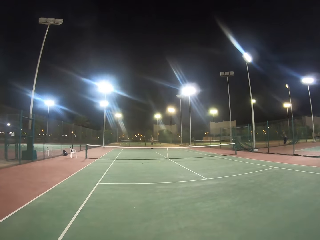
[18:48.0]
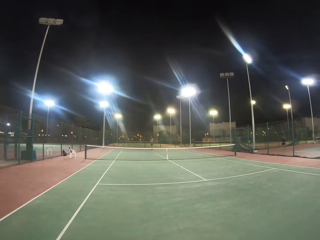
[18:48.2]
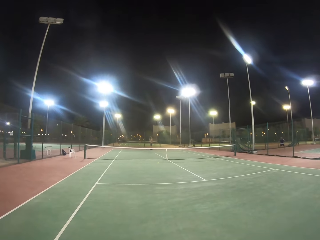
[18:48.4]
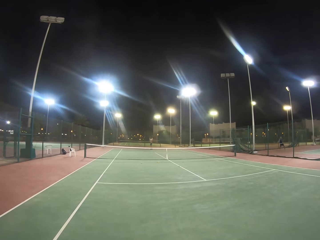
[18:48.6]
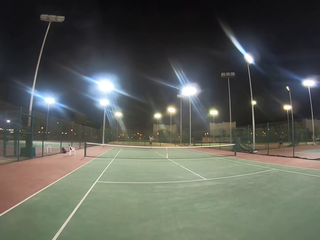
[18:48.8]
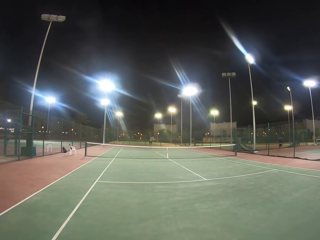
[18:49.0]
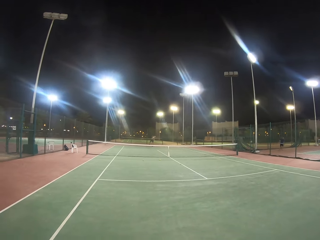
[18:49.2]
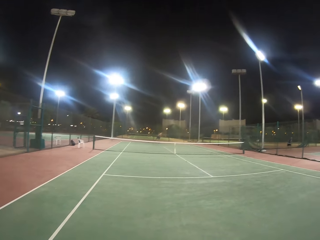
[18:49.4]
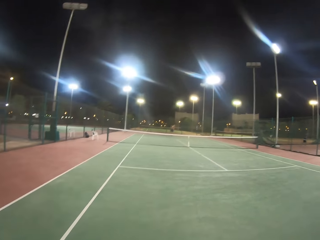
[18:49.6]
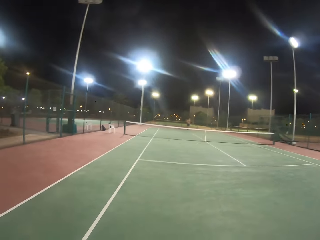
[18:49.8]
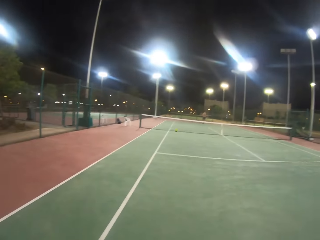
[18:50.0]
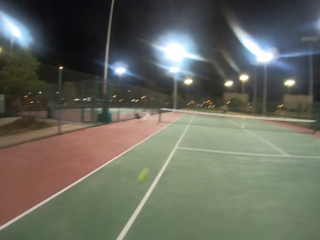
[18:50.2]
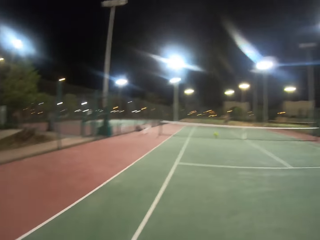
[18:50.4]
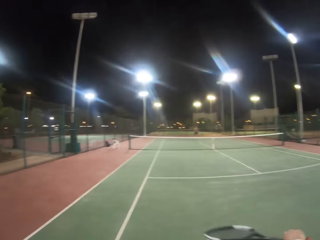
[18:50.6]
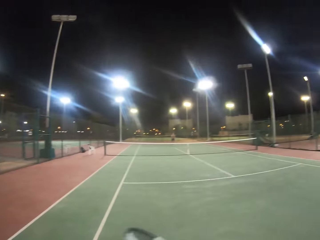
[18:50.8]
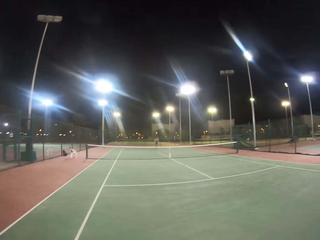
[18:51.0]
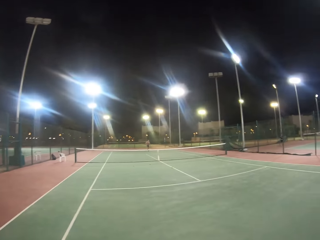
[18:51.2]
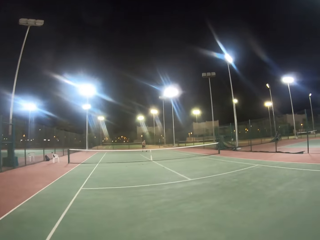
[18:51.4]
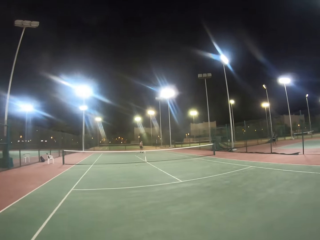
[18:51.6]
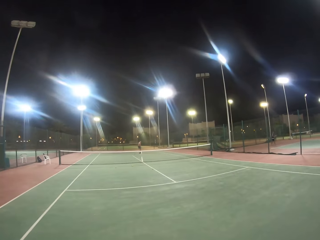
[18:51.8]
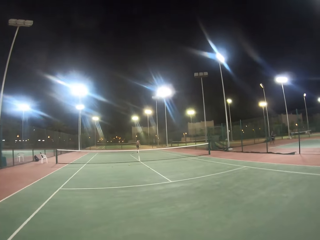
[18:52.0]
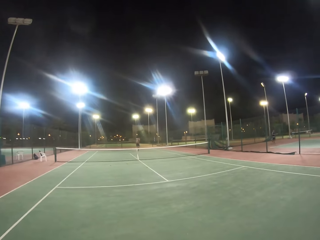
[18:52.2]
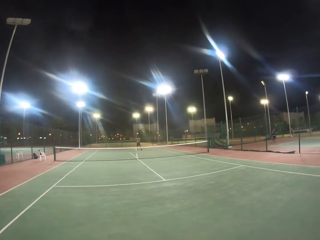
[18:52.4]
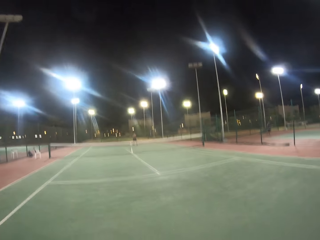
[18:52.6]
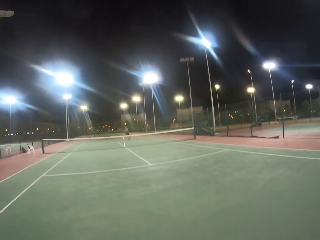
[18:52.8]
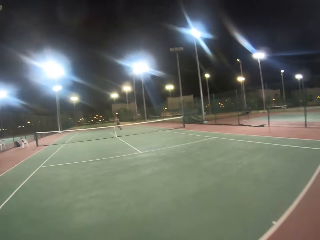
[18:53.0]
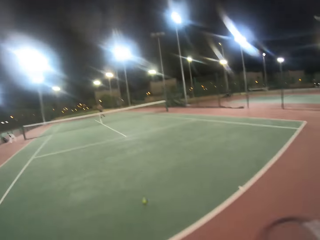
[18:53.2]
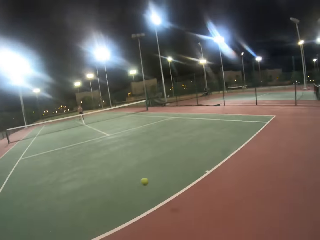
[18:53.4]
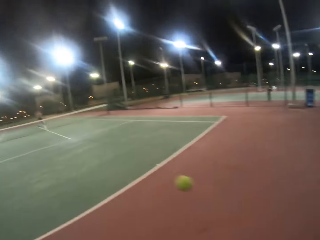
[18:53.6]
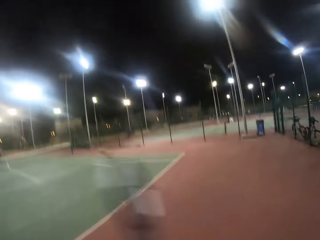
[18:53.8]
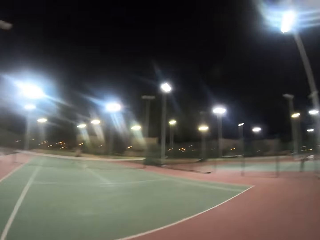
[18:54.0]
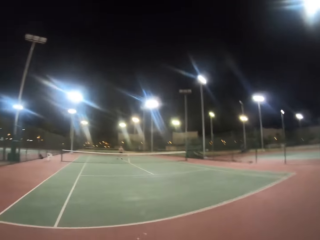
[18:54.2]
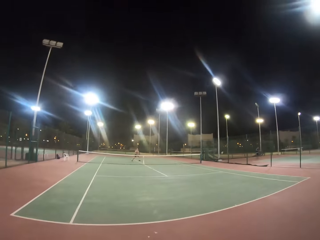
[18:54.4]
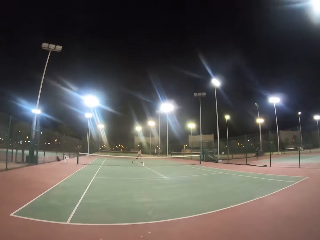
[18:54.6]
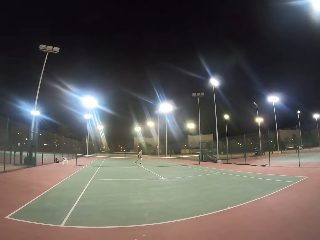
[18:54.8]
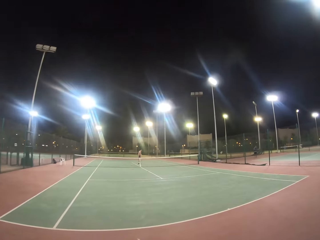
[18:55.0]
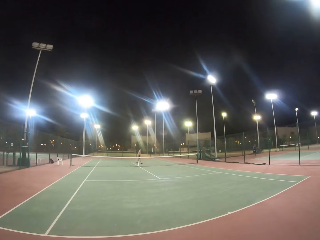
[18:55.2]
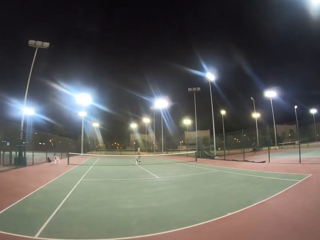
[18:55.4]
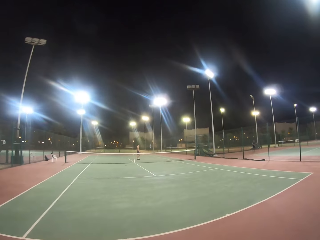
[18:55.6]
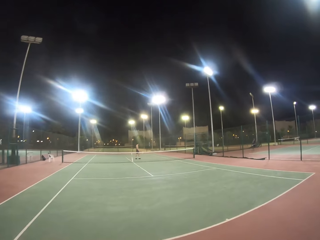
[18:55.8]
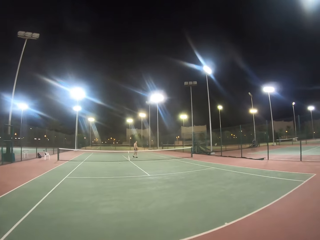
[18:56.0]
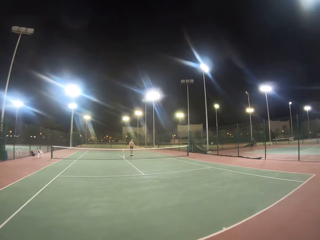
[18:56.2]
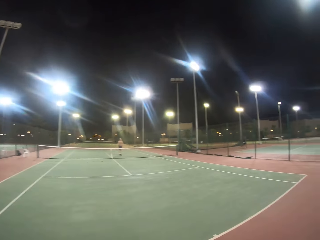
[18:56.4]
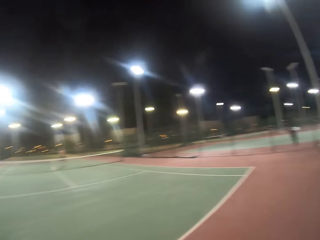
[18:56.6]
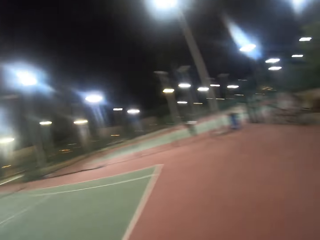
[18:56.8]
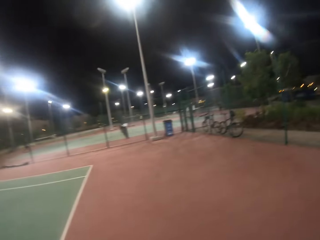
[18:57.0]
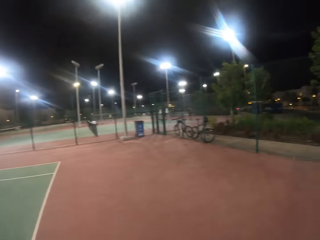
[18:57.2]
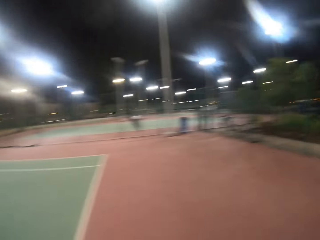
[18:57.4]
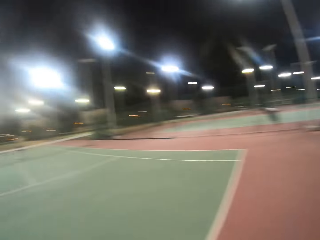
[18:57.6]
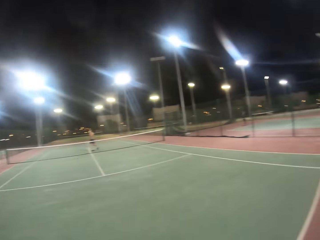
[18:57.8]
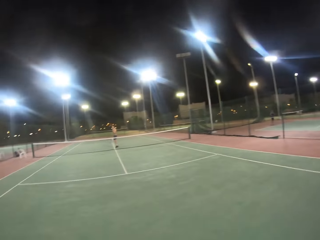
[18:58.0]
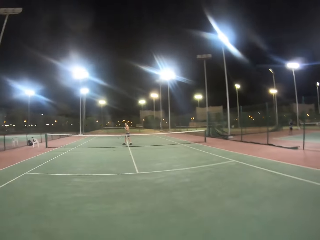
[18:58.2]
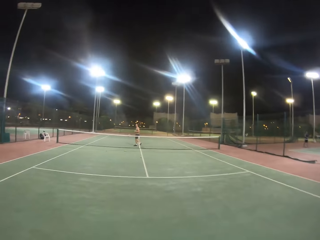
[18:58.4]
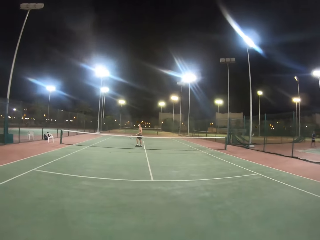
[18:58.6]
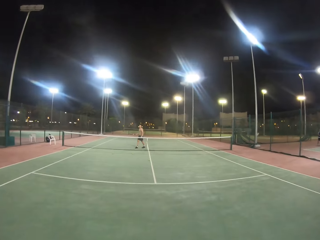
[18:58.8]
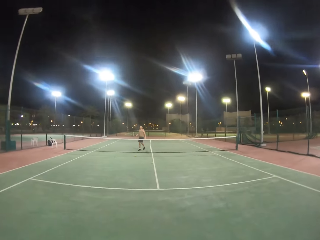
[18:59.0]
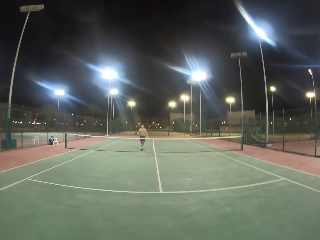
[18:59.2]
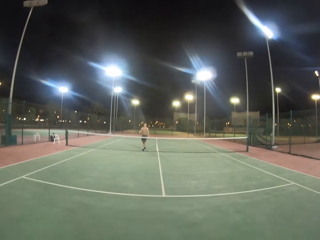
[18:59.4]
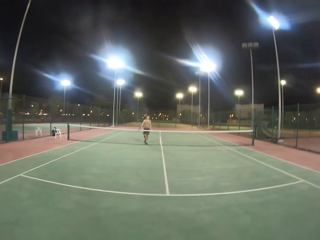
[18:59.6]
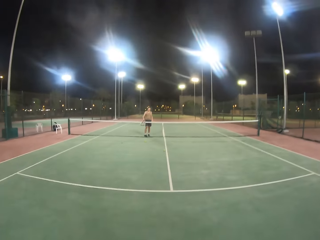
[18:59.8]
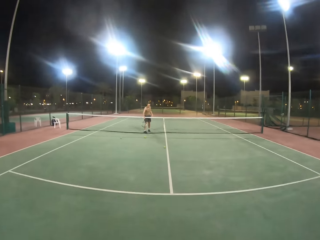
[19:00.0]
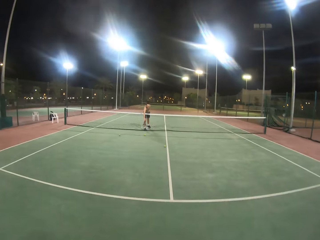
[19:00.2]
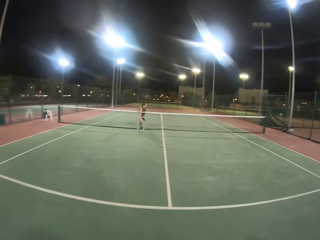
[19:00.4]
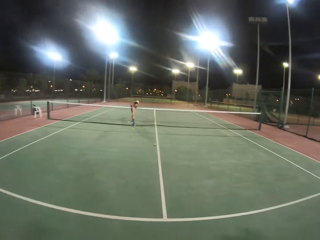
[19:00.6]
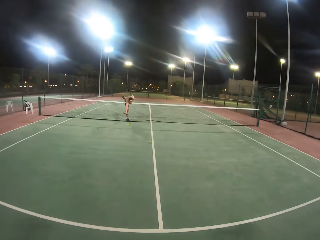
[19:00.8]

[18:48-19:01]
A man hits the ball with the racket. The camera wearer hits the ball with the racket. They play the tennis game. The man hits the ball with the racket. The camera wearer hits the ball with the racket. The man hits the ball with the racket. The camera wearer looks around the badminton court.

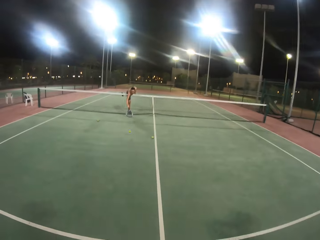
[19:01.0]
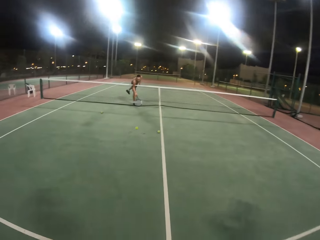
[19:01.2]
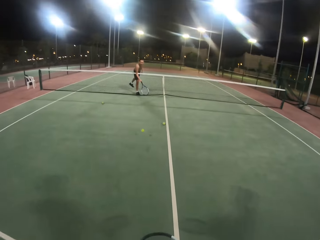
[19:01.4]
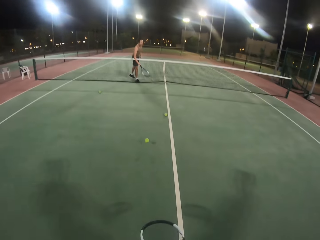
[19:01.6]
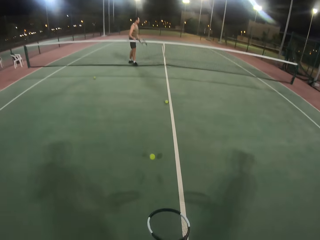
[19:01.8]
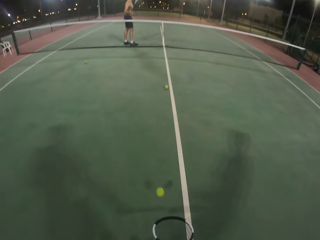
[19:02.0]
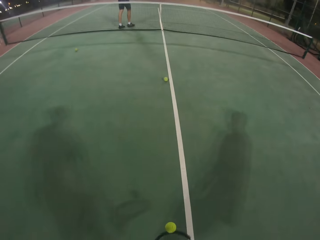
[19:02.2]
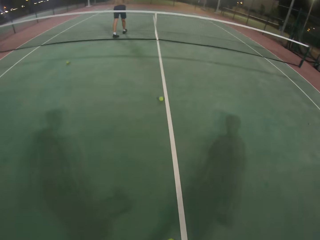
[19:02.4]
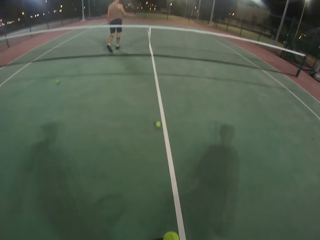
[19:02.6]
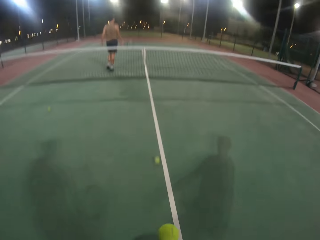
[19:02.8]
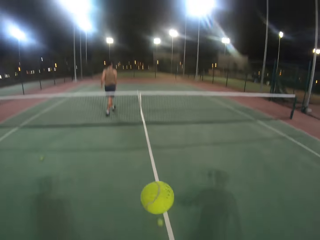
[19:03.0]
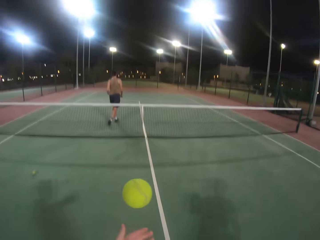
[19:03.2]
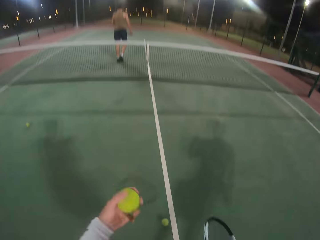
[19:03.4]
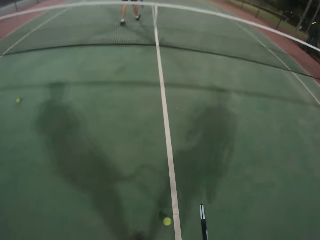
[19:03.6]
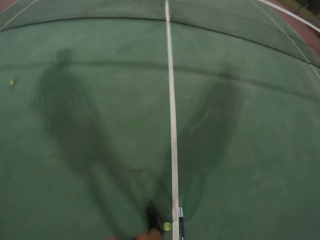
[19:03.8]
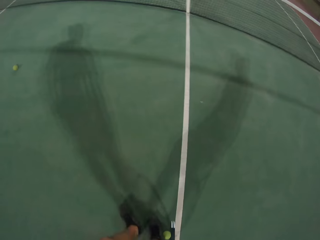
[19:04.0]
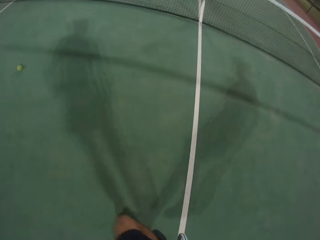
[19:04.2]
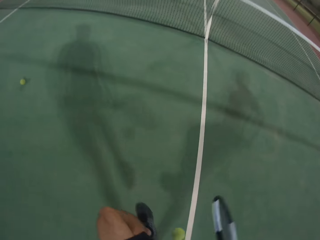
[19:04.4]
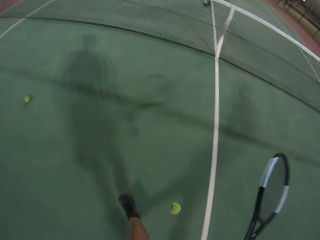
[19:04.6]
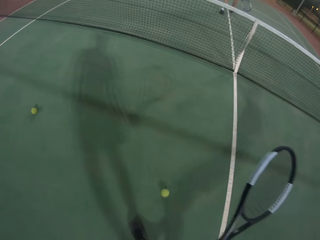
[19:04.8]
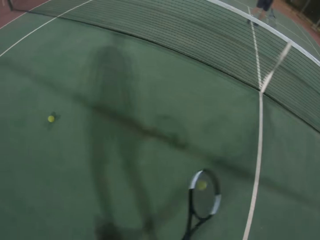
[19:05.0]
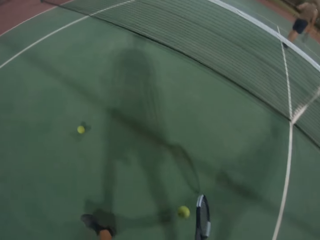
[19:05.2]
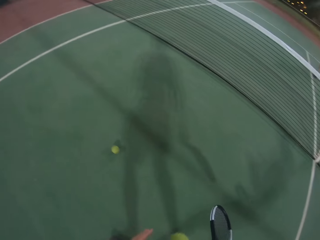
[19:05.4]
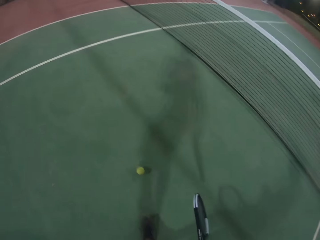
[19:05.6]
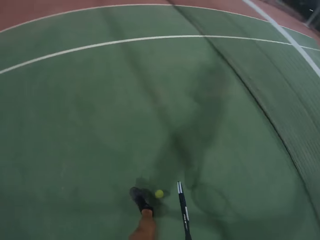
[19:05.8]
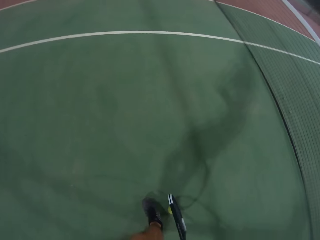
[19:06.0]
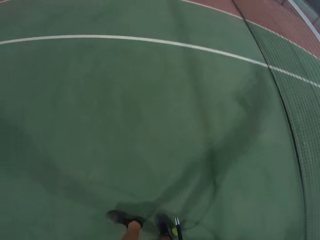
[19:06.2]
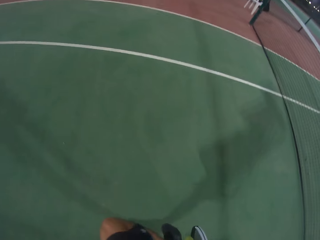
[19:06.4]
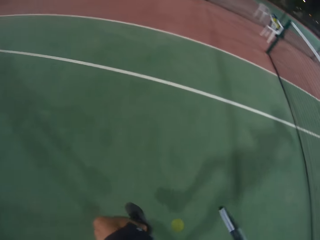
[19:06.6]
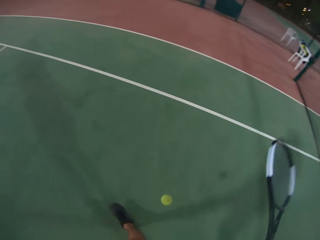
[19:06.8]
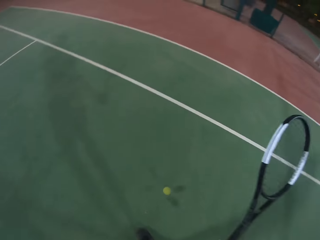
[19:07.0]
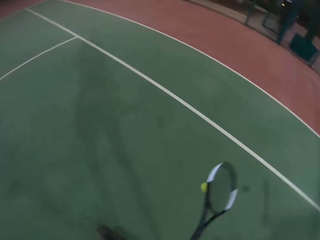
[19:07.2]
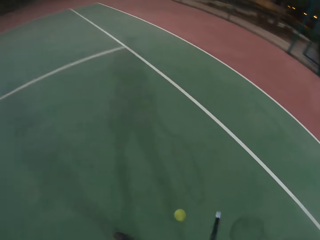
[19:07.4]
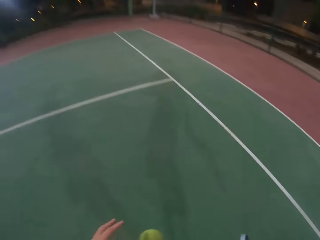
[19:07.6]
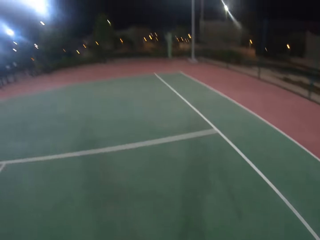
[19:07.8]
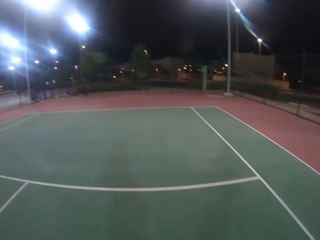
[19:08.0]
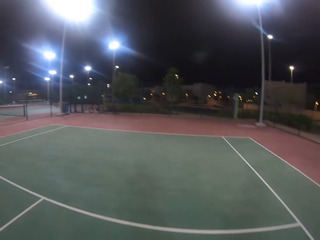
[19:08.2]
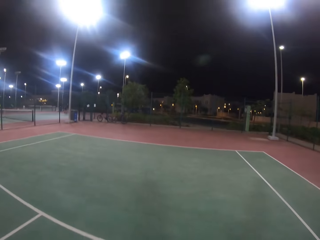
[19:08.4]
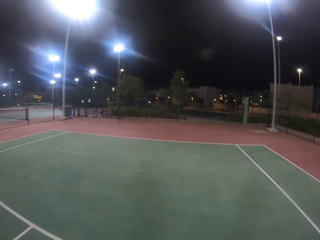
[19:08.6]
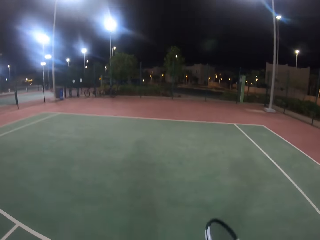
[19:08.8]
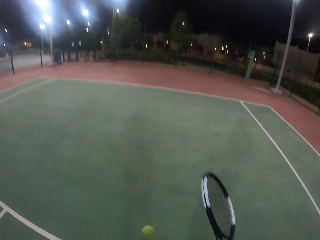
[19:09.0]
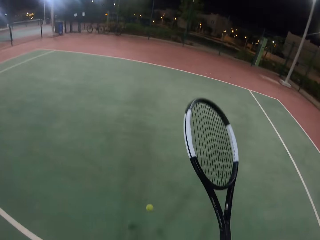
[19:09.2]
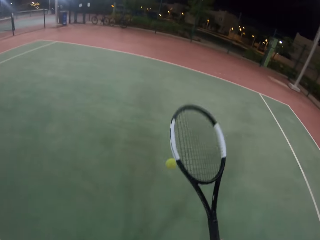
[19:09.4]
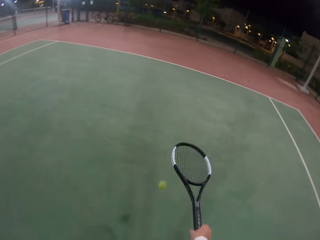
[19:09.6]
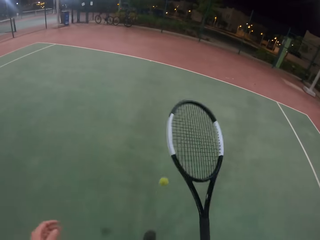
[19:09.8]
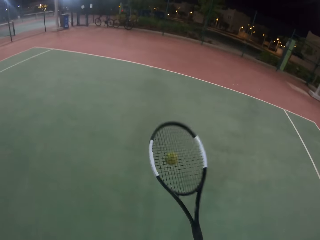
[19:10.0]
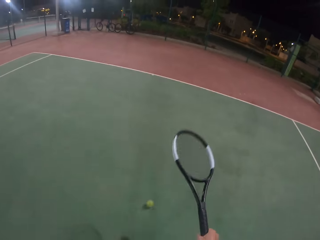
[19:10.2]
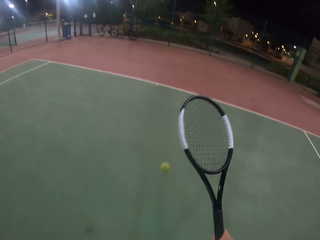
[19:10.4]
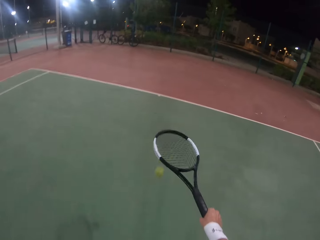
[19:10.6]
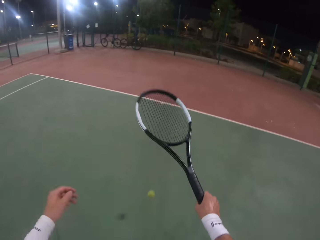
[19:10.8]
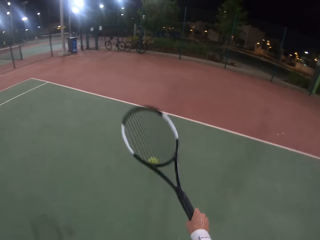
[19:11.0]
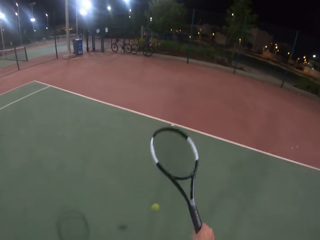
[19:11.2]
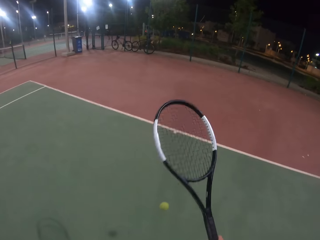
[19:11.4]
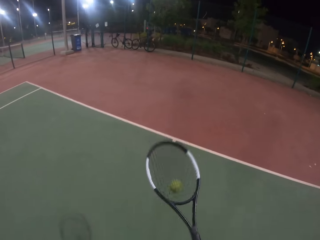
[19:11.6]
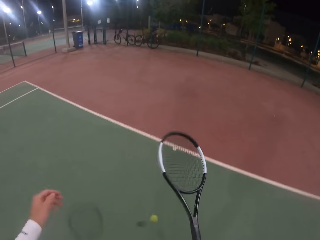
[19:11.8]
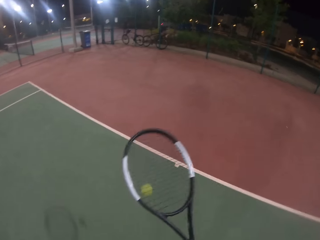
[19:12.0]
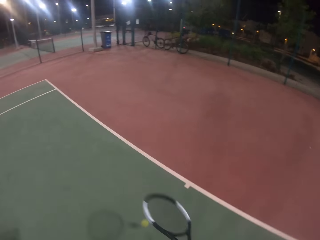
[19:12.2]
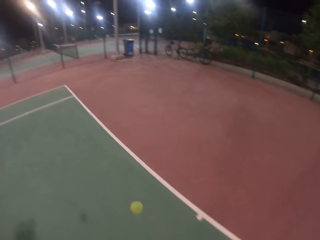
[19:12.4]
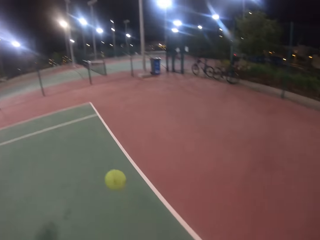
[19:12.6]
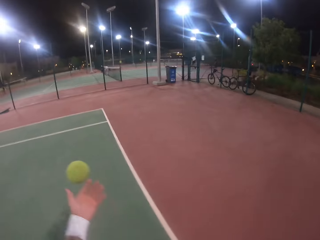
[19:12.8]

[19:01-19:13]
A man hits the ball with the racket. The camera wearer plays with the ball. They bounce the ball on the racket, pick up the ball from the ground, bounce the ball on the racket, walk in the badminton court, and bounce the ball on the racket.
